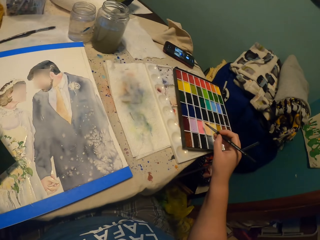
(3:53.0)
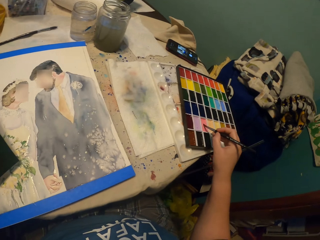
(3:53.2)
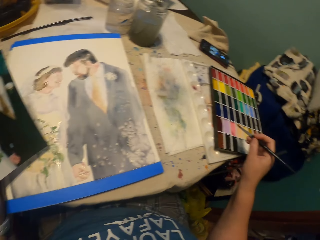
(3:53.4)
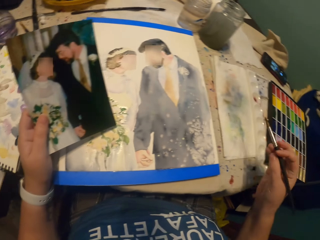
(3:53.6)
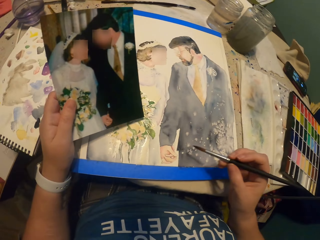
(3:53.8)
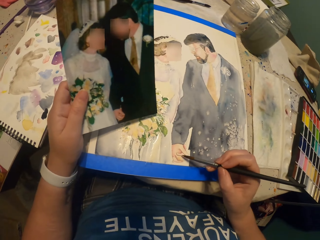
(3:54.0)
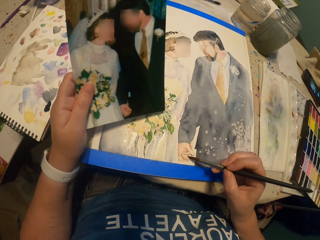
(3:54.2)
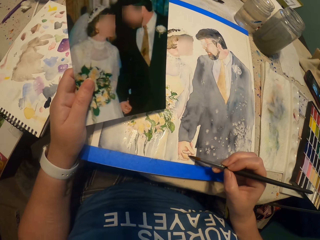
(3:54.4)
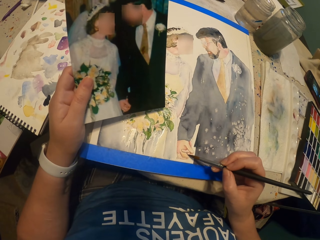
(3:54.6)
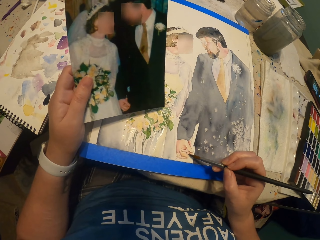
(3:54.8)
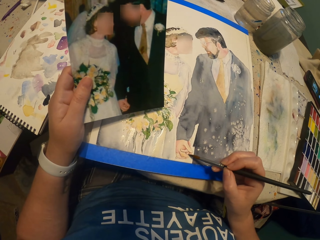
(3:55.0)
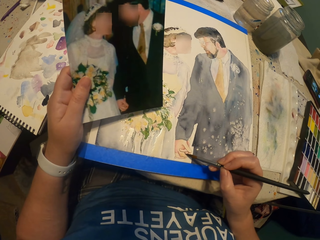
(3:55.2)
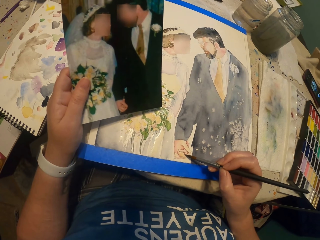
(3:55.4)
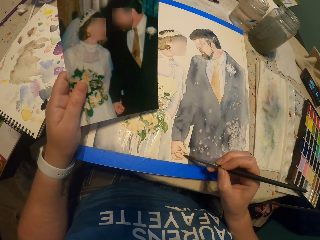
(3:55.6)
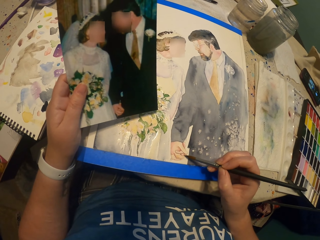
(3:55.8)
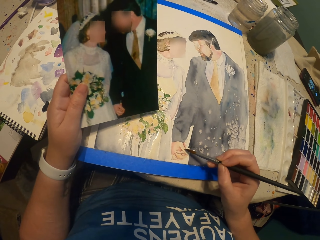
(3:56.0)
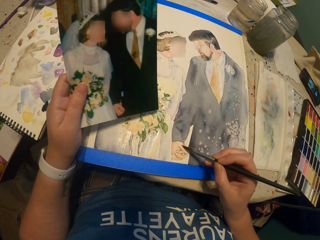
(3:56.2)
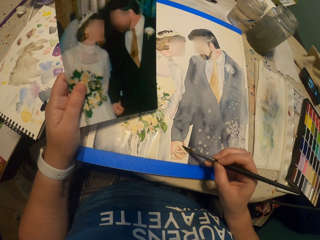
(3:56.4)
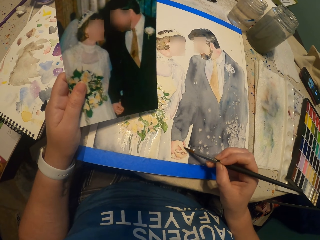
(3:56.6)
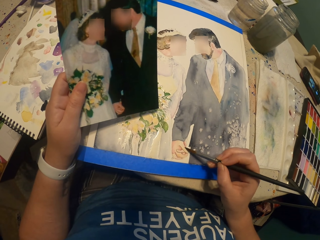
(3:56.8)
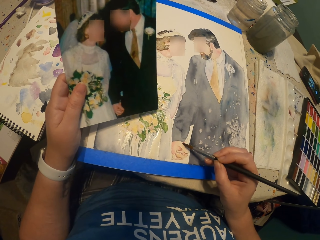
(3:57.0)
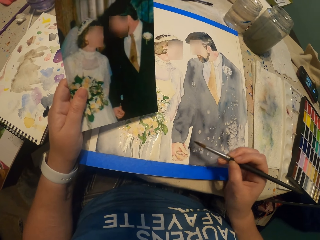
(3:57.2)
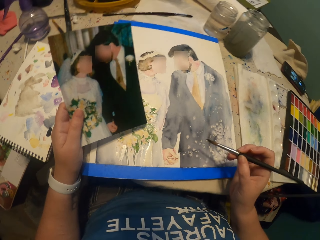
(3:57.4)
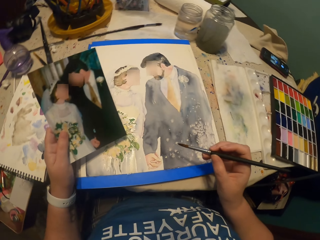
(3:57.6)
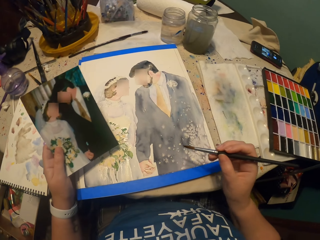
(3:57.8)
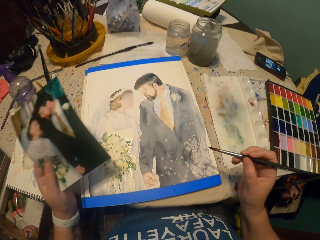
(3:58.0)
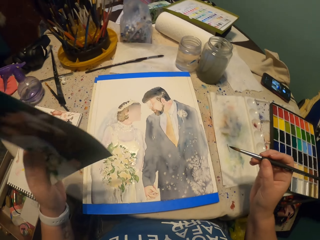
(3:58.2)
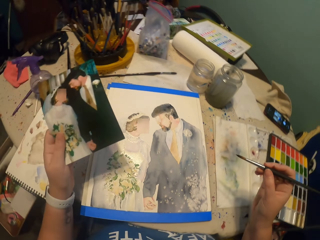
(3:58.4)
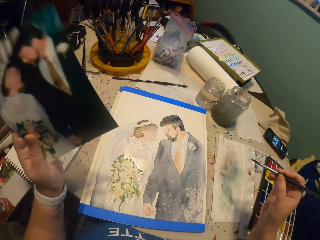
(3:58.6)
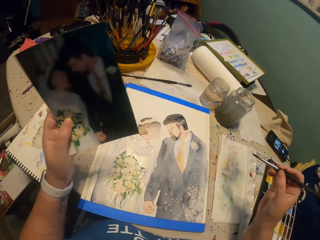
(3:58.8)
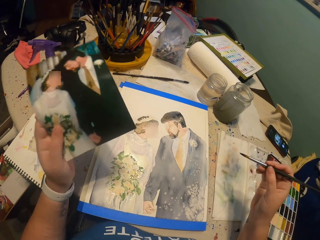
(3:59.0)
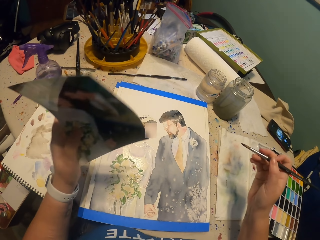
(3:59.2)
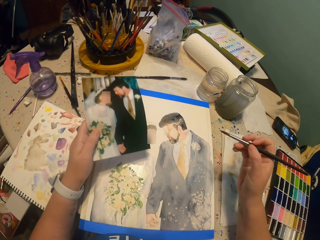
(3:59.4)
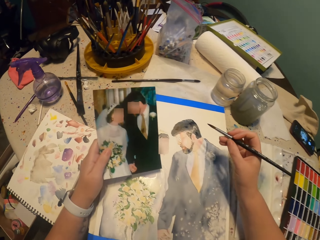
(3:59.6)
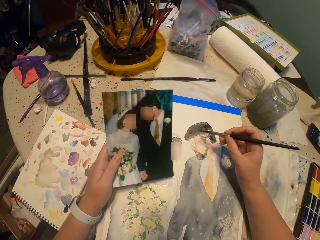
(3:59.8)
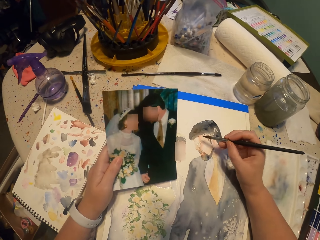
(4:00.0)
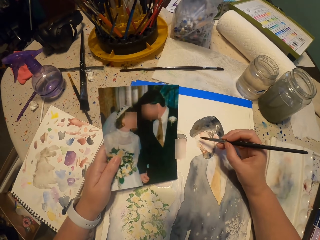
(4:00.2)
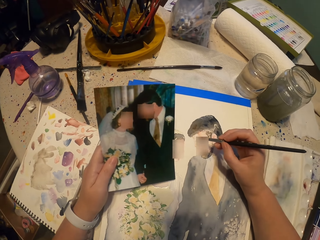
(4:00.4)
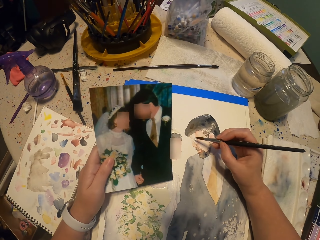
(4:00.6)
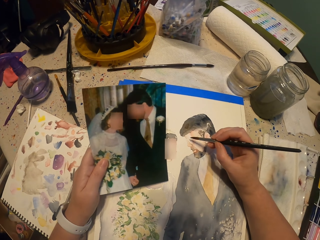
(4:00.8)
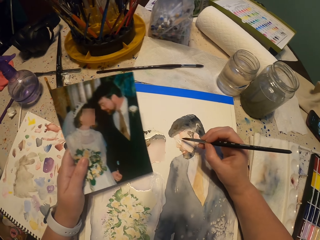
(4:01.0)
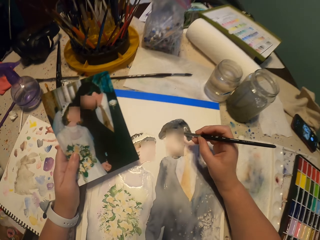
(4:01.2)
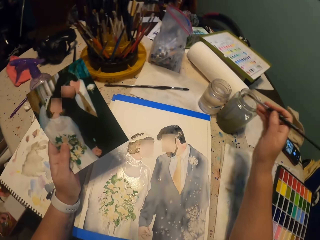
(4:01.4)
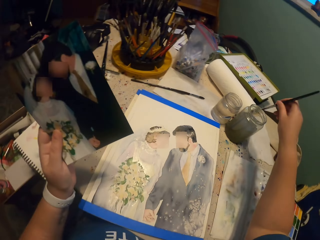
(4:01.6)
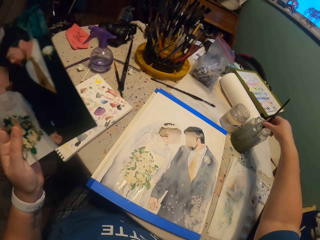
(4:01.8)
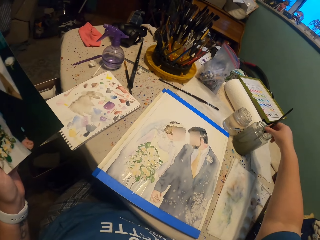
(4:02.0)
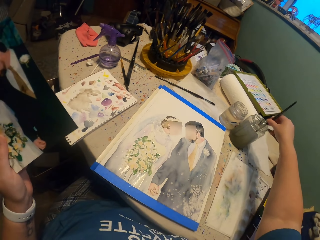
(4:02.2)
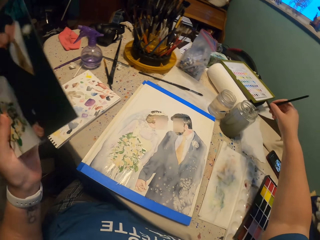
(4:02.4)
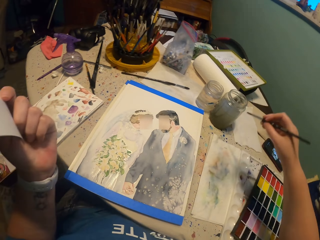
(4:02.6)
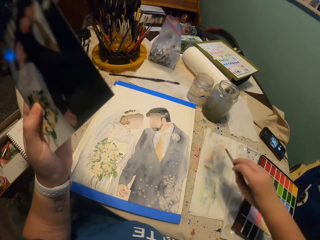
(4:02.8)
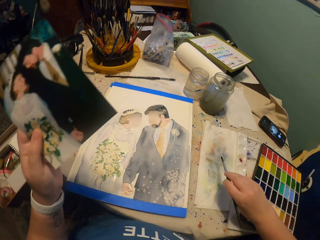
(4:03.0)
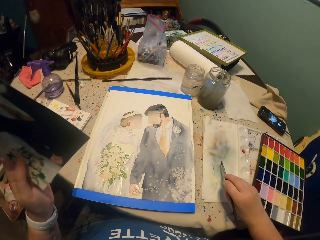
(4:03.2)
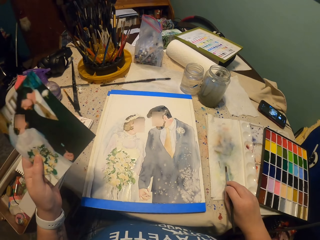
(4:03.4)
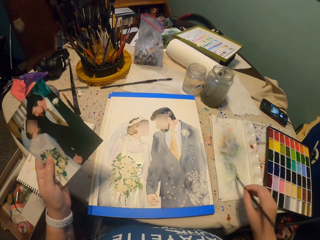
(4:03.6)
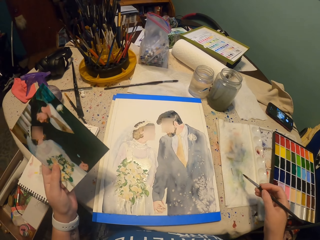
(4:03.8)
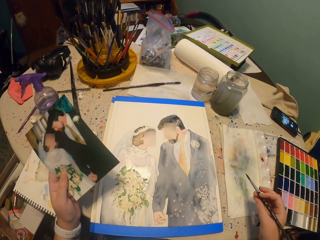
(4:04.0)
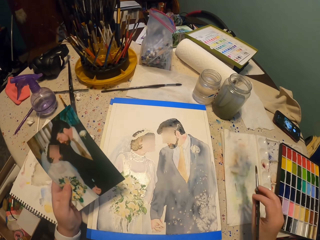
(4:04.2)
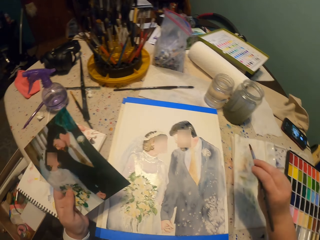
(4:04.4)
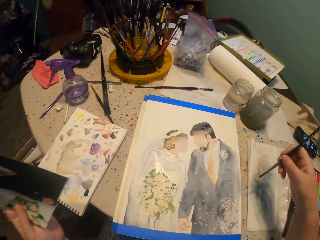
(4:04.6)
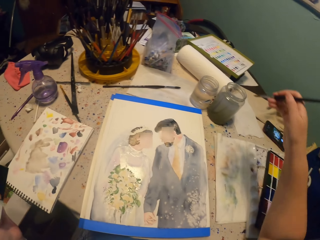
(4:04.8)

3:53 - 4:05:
The camera wearer picks the color from the water paint. They paint the picture. They flap the picture. They paint the picture. They dip the paint brush into a glass of water. They squeeze the paint brush on the paper.

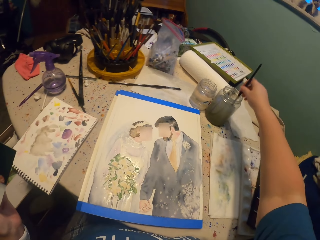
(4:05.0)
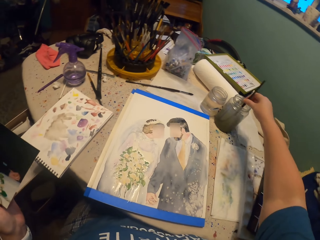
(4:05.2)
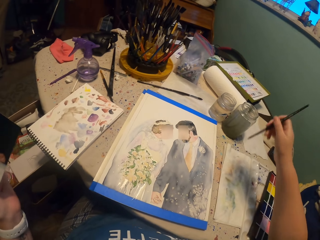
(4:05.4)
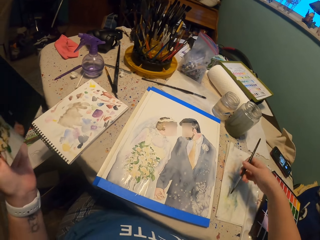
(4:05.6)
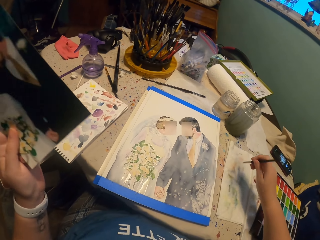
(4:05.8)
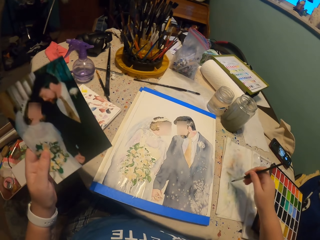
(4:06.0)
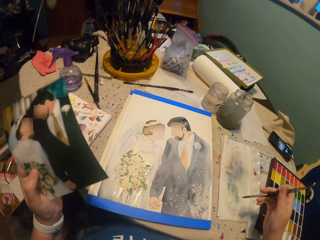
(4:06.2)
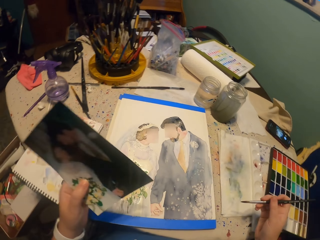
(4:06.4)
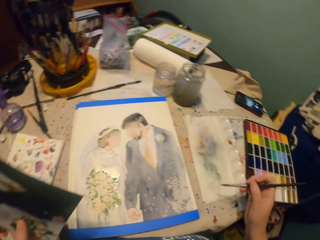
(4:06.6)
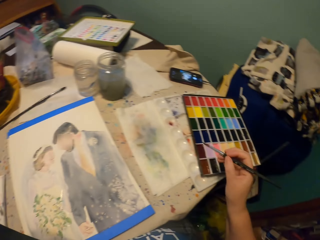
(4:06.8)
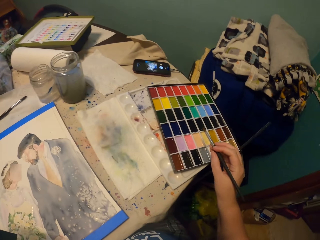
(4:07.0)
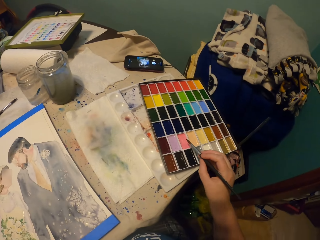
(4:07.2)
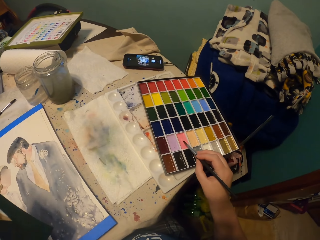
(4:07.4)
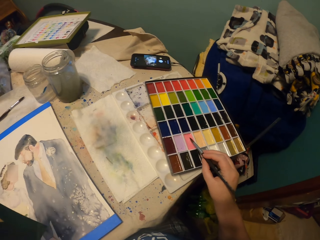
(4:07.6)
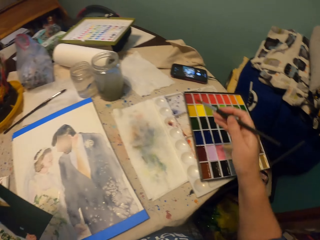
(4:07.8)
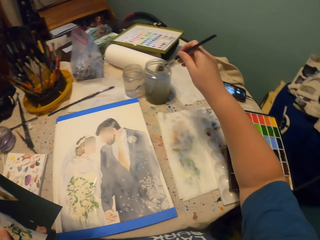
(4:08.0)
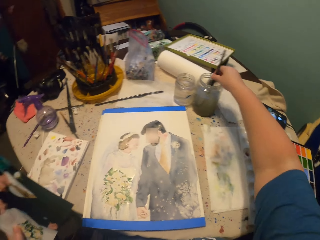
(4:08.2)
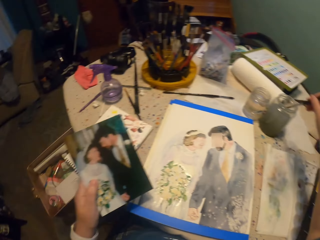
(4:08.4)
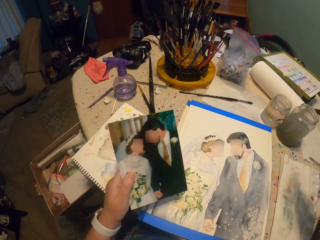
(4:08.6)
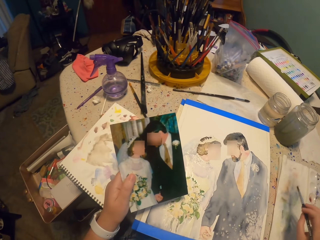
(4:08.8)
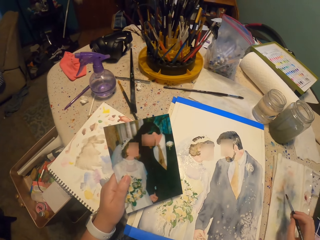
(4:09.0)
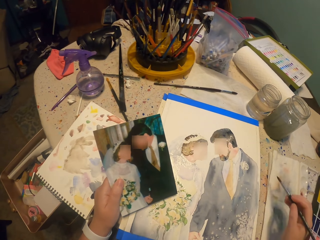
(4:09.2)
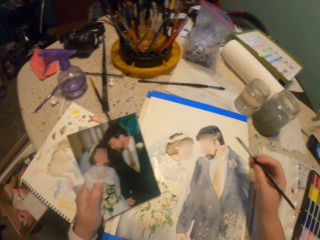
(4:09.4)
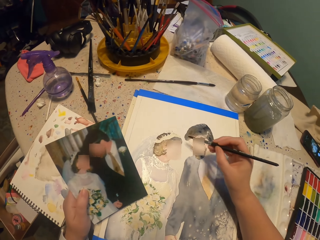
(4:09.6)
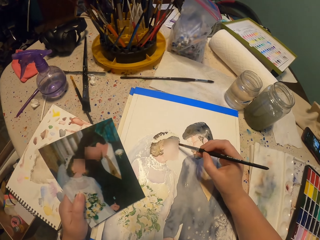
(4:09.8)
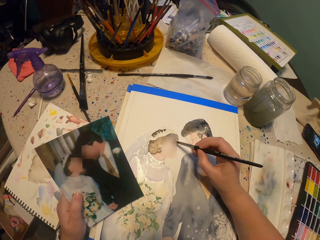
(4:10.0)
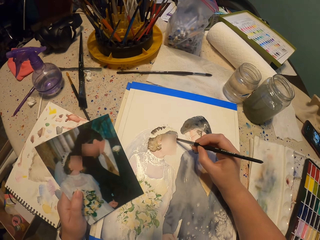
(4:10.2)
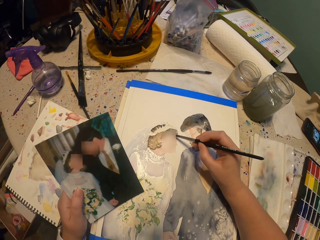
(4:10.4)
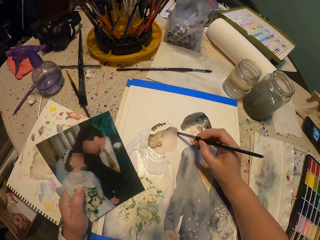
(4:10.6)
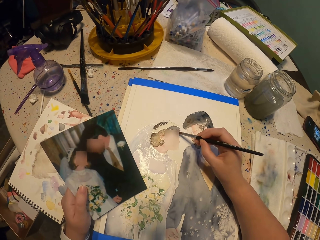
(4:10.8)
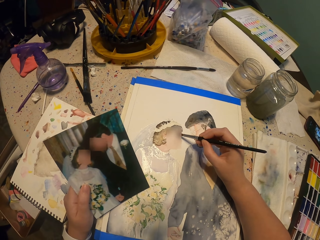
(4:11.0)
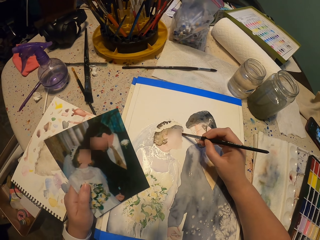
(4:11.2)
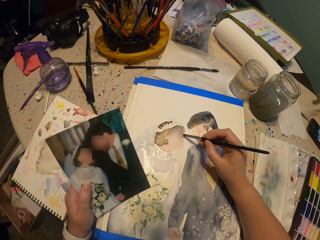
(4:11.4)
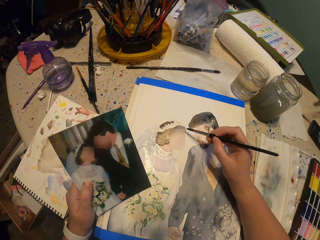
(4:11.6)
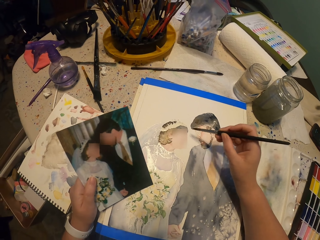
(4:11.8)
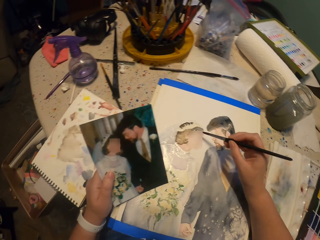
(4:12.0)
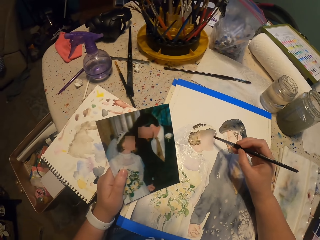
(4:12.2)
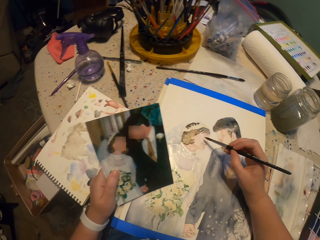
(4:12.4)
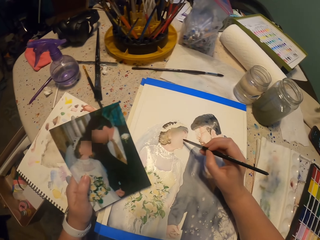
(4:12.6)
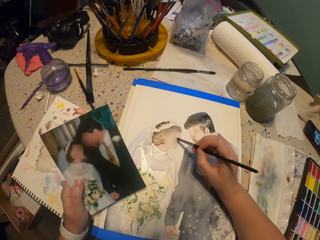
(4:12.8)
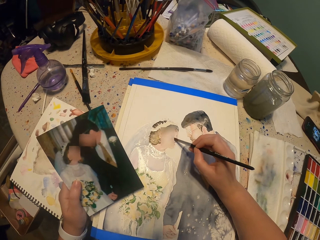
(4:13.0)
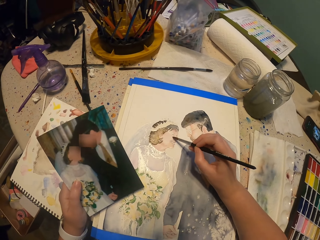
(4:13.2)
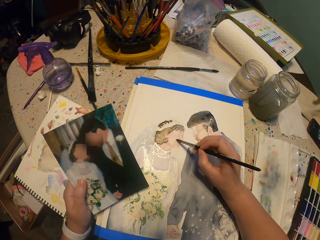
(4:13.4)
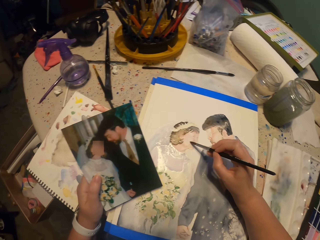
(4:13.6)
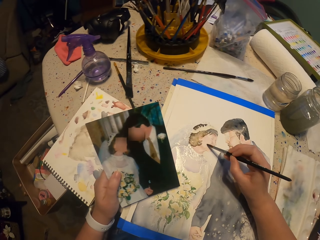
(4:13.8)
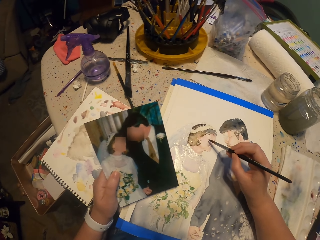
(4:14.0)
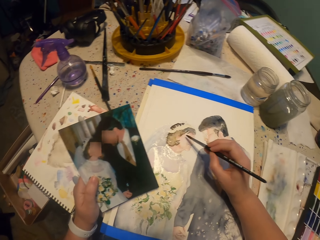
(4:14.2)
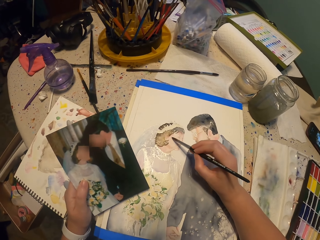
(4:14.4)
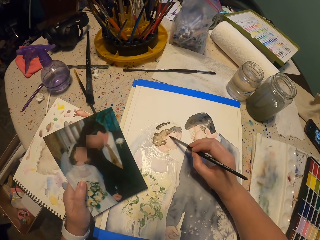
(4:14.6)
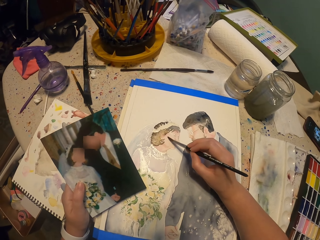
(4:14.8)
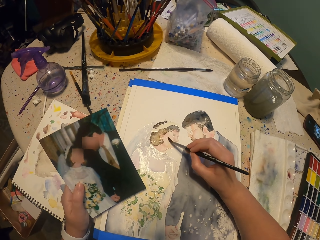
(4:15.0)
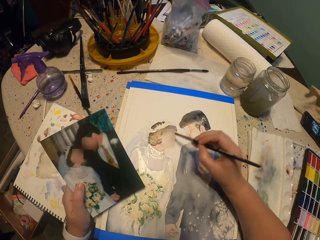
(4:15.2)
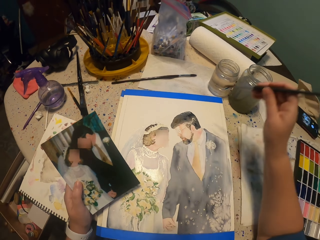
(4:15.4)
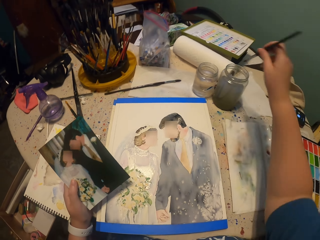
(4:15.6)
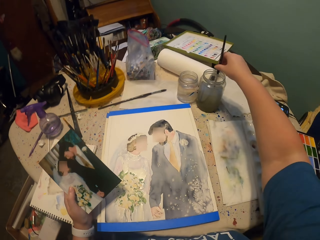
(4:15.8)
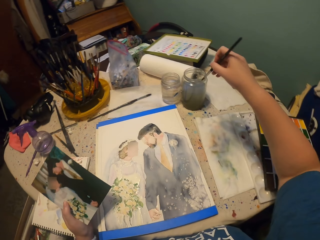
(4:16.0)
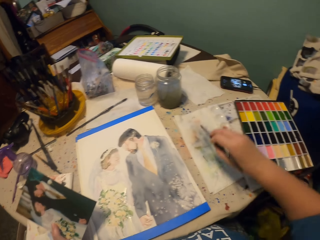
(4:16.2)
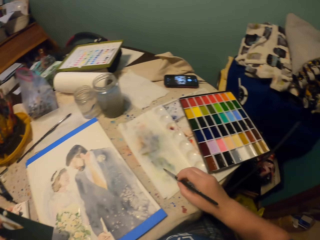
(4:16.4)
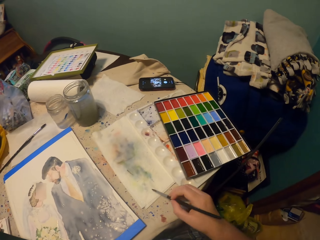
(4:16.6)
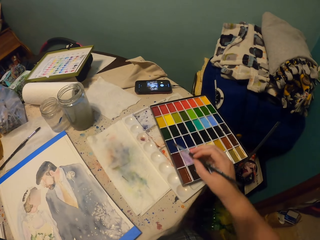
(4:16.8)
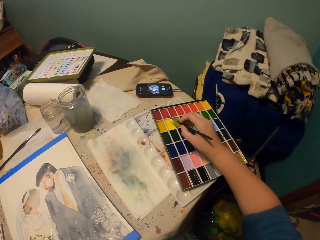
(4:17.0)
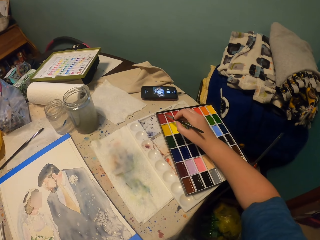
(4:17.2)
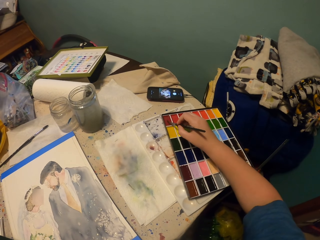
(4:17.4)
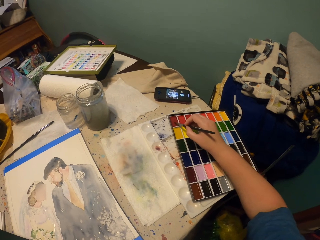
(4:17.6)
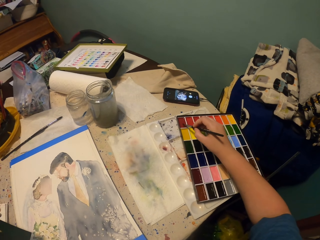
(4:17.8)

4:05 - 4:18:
The camera wearer dips the paint brush into a glass of water. They squeeze the paint brush on the paper. They dip the brush in paint. They dip the paint brush into the glass of water. They squeeze the paint brush on the paper. They paint the picture. They dip the paint brush into the glass of water. They squeeze the paint brush on the paper. They dip the brush in paint.
